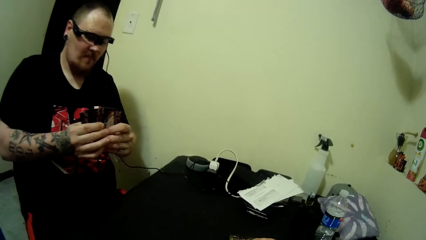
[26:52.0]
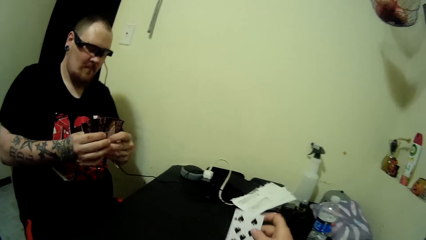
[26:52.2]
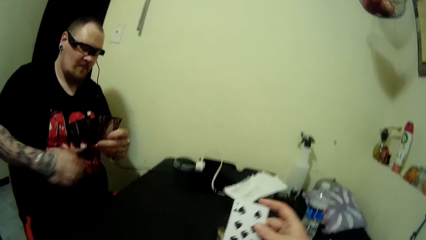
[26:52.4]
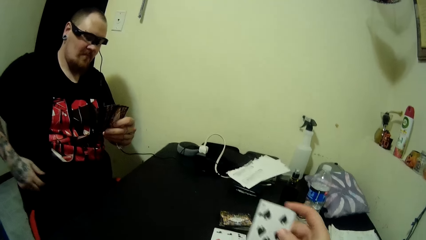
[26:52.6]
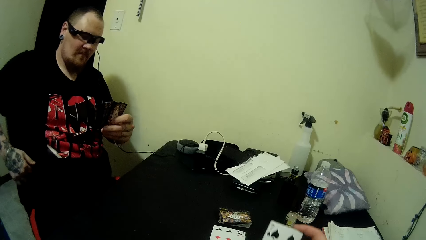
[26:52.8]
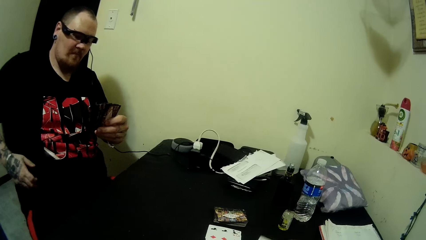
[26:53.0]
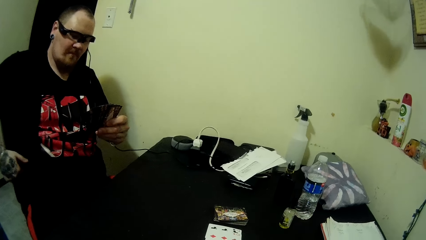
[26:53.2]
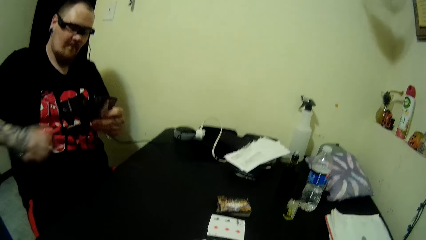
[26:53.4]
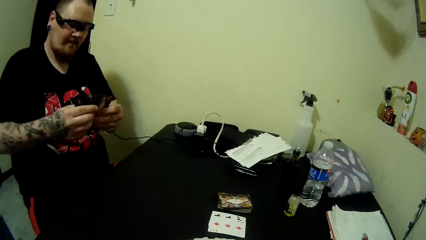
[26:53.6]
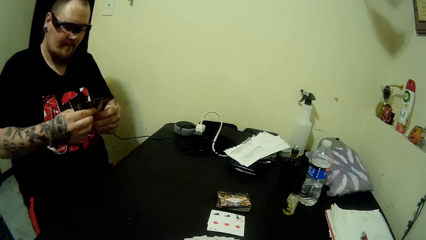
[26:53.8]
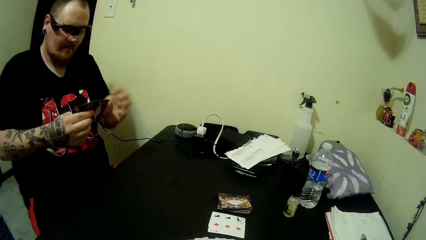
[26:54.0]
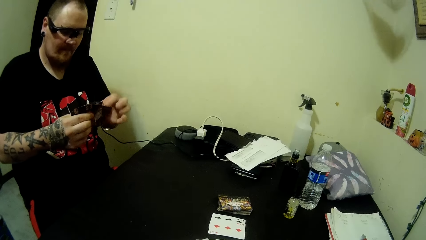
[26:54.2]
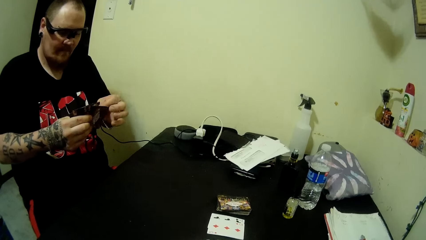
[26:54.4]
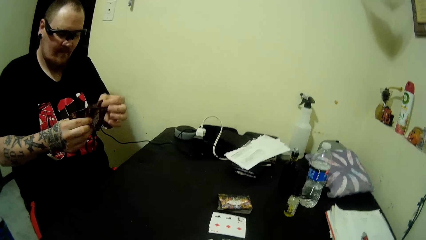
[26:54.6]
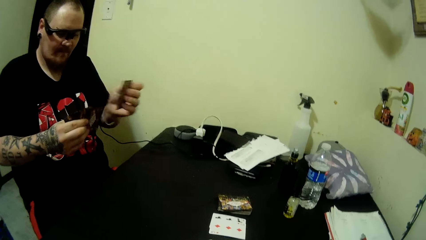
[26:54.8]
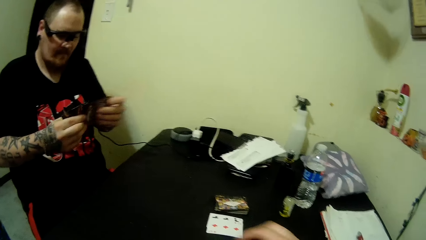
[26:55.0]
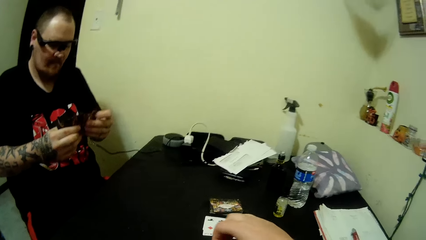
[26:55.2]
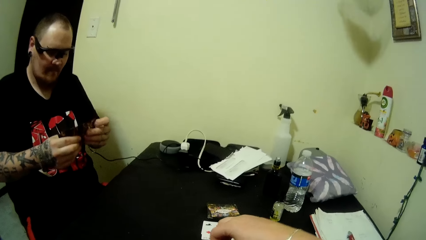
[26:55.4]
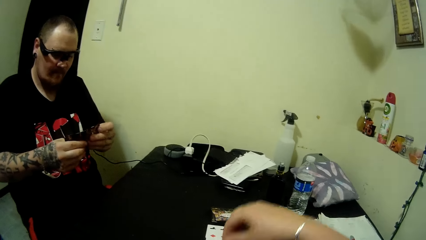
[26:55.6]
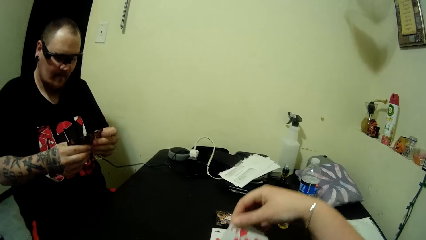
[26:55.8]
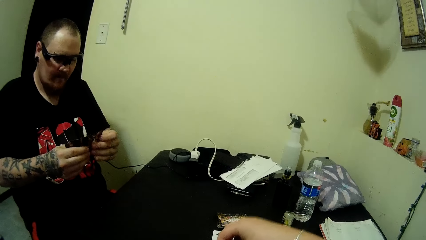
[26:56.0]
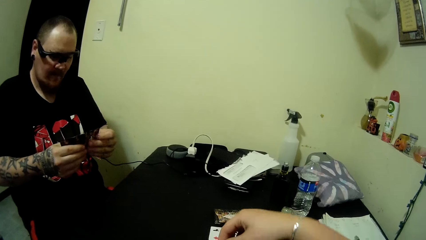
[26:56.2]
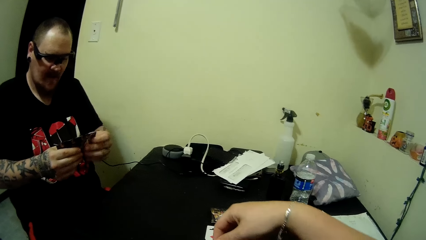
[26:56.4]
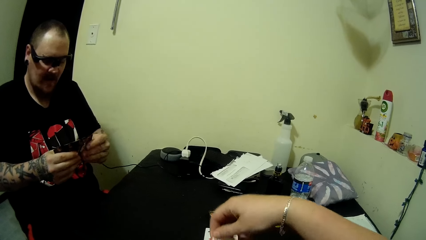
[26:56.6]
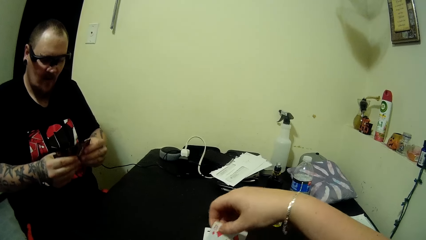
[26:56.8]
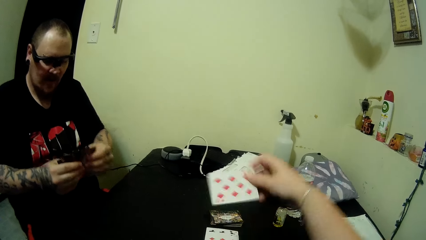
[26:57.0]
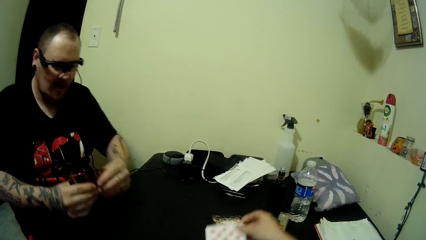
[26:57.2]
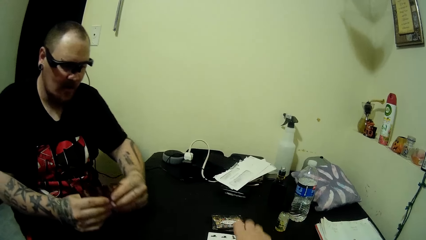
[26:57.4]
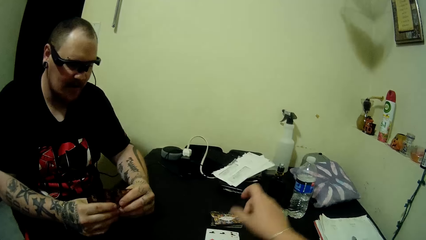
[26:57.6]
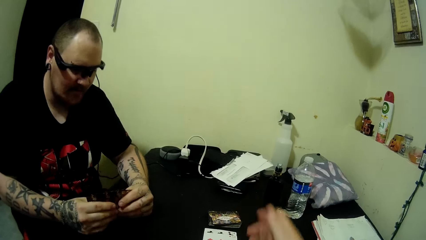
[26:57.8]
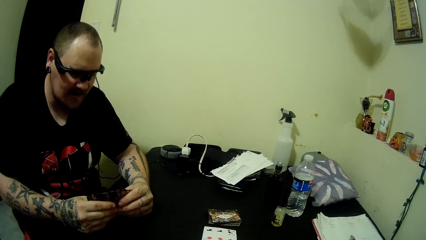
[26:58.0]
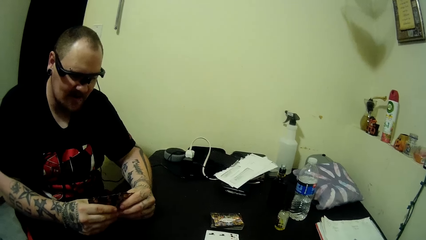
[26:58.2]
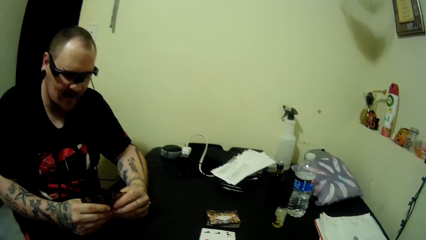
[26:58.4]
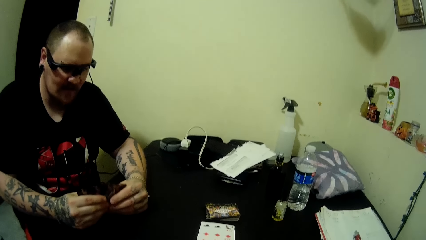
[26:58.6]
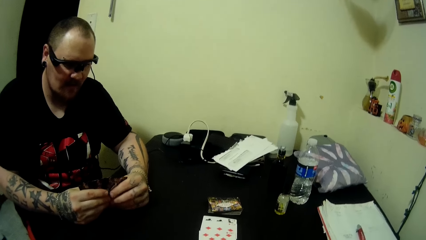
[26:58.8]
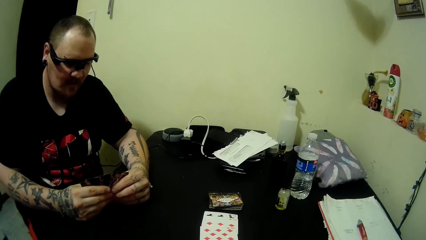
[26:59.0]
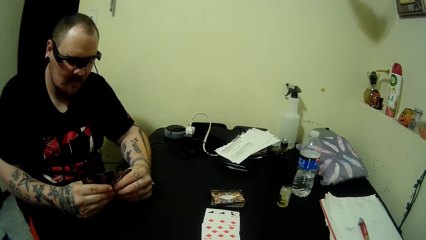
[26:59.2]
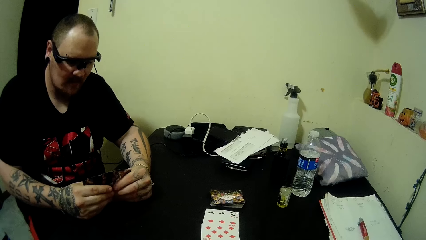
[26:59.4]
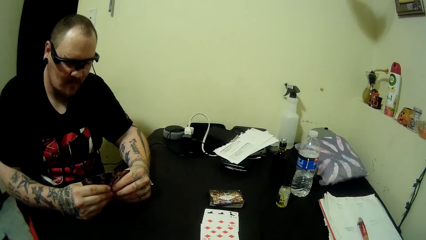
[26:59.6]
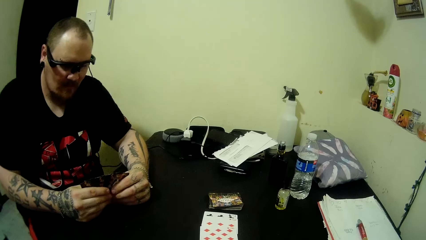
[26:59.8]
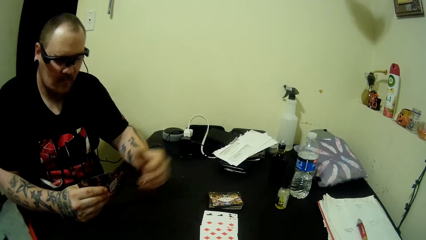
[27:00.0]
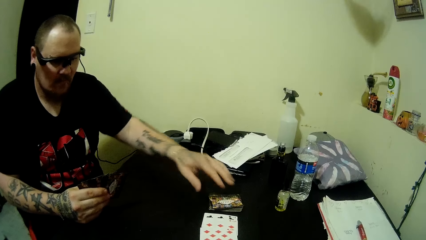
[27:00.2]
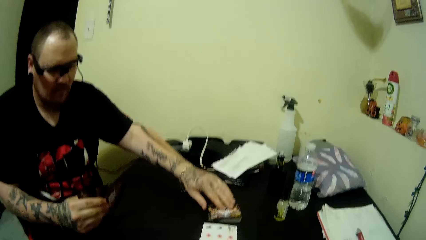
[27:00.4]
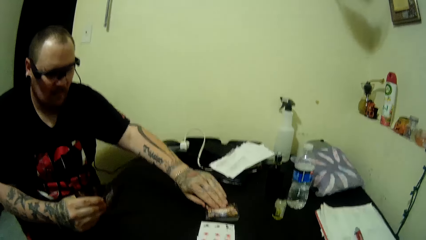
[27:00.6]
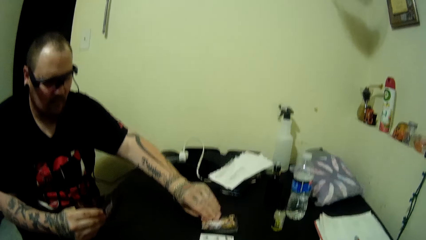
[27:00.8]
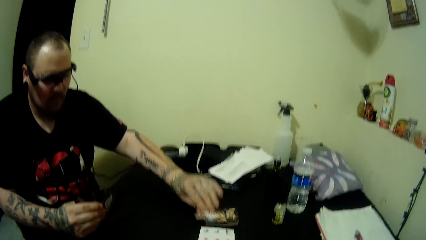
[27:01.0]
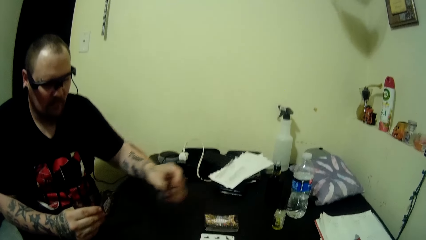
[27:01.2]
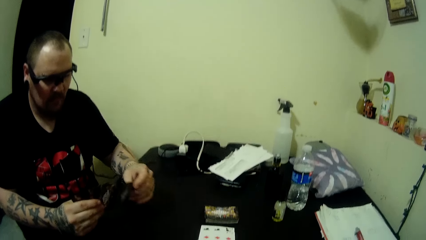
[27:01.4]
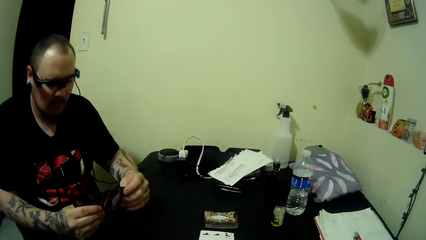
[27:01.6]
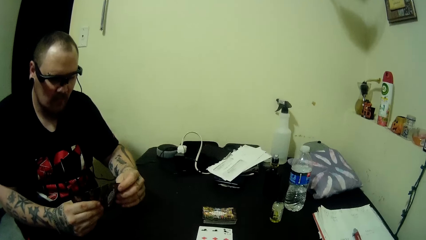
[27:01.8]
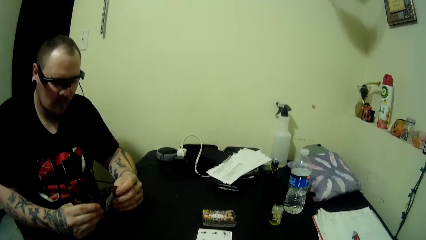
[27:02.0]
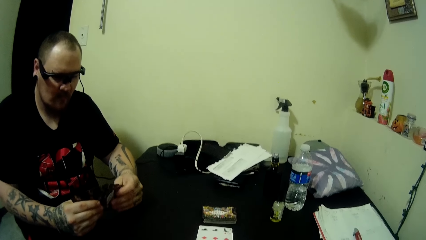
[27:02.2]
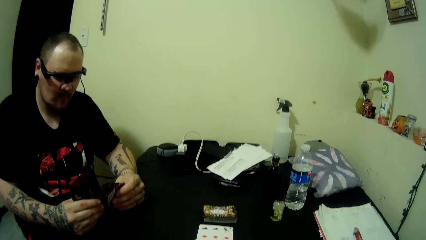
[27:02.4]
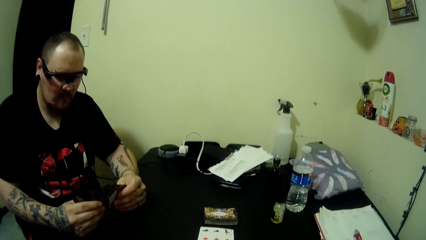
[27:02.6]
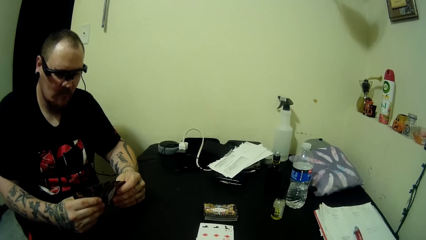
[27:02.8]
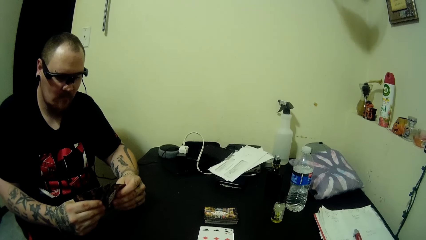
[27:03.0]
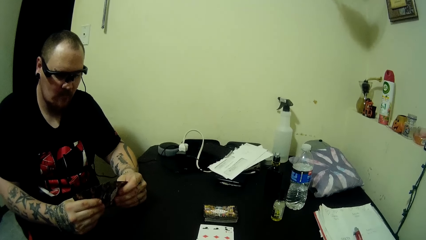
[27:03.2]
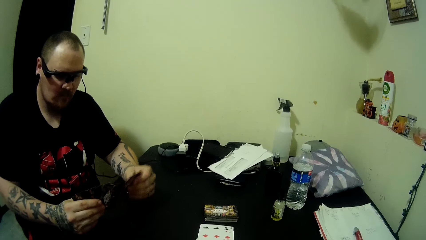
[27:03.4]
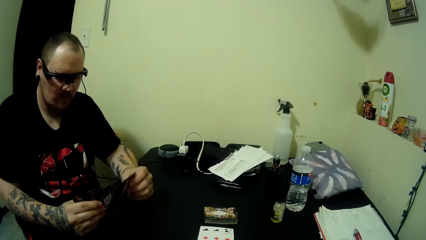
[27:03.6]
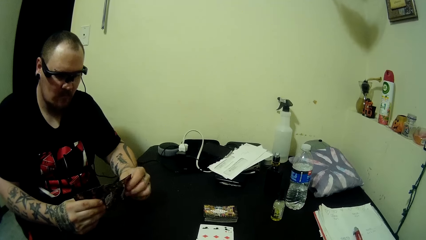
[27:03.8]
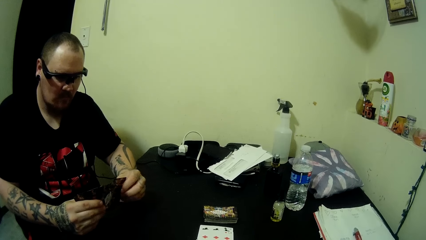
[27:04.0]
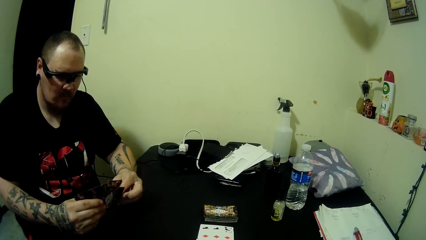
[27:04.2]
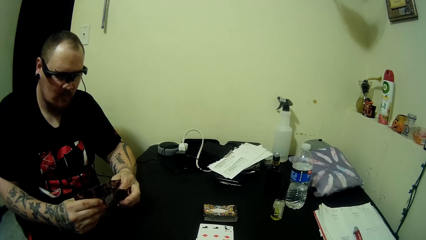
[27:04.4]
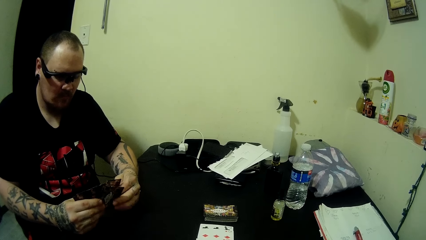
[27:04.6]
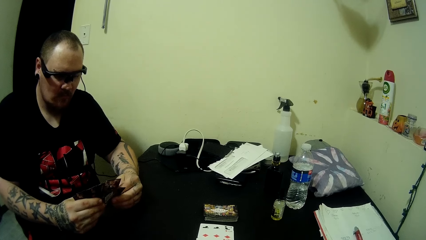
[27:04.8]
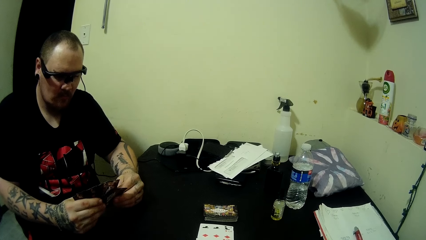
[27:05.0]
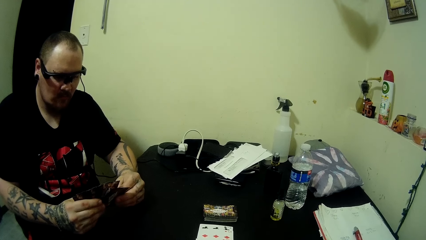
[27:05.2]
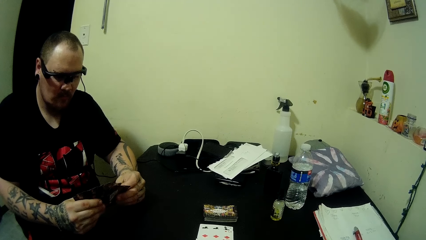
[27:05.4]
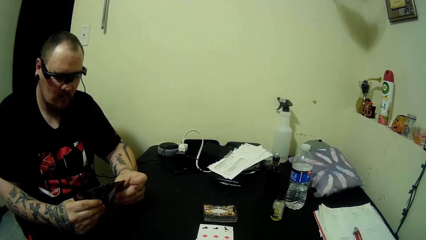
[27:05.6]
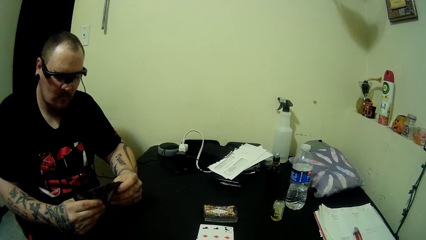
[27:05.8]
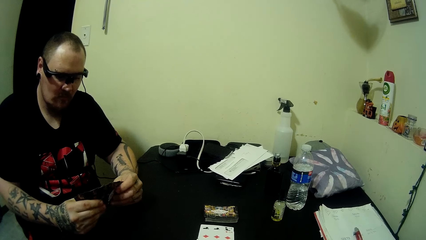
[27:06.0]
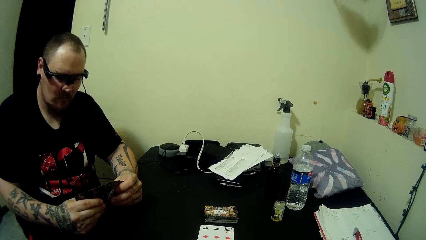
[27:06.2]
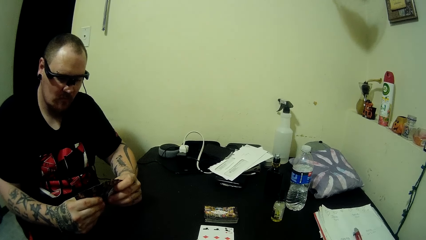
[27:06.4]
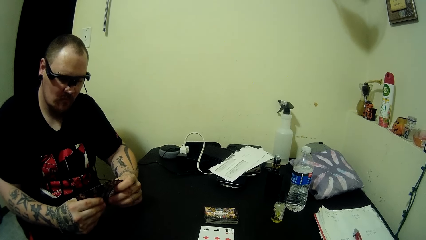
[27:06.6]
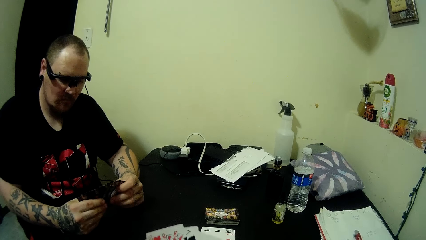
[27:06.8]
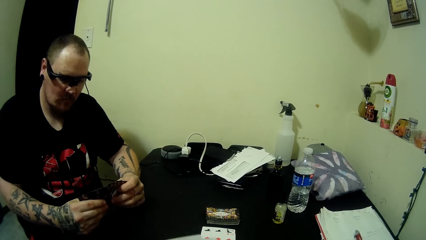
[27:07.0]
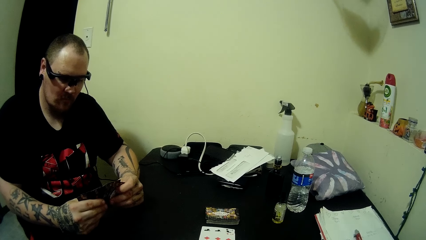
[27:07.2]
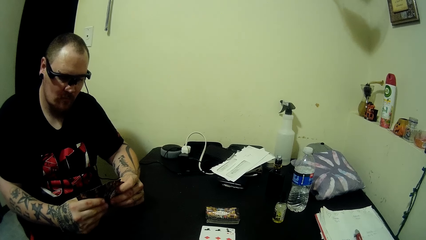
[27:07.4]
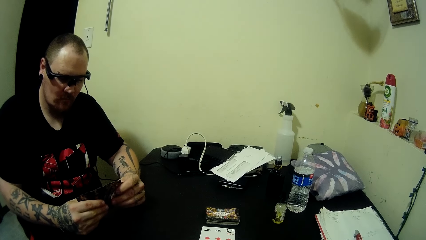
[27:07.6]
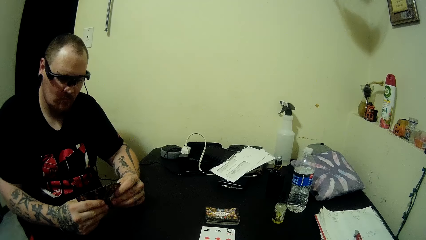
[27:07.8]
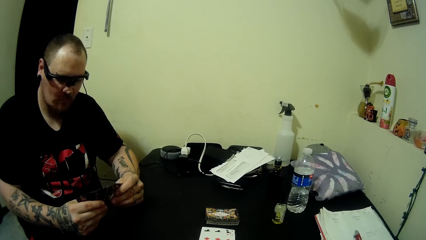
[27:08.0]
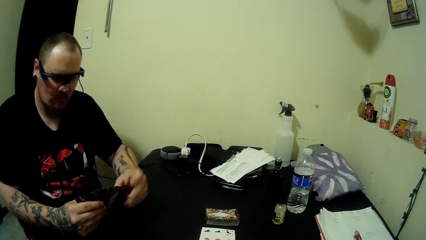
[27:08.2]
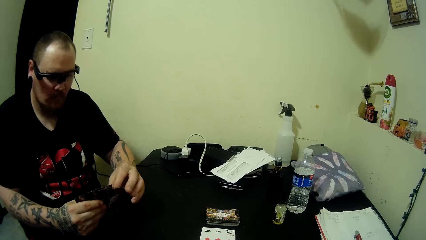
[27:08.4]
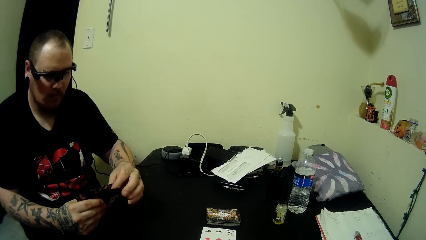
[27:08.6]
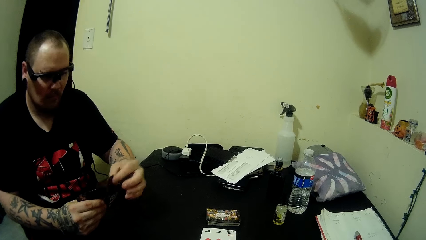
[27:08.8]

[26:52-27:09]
The camera wearer picks up a card from the table. A man arranges the playing card. The camera wearer plays the card on the table. The man picks up a card from the stacked cards on the table. The man looks at the card.
